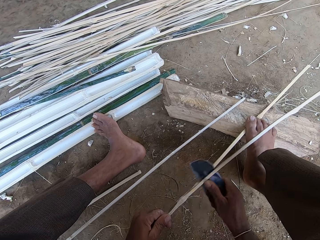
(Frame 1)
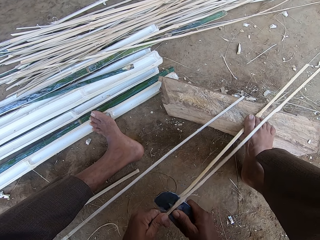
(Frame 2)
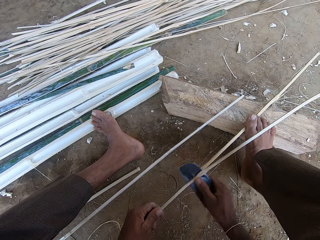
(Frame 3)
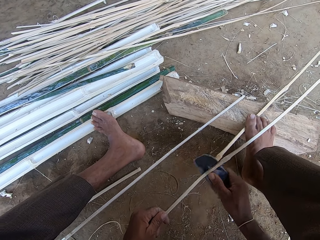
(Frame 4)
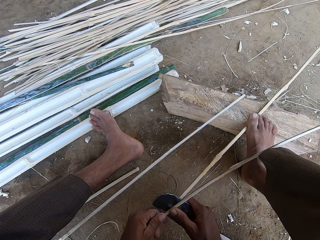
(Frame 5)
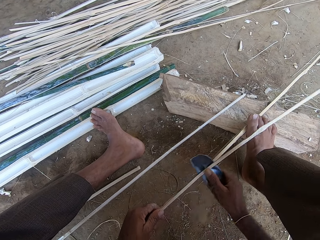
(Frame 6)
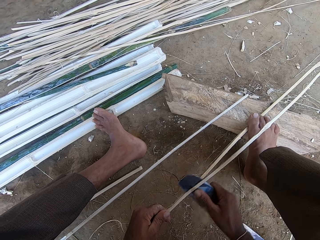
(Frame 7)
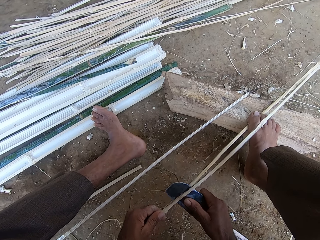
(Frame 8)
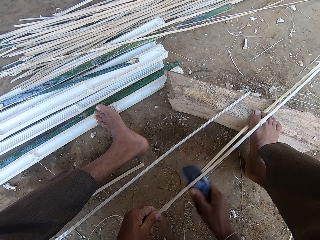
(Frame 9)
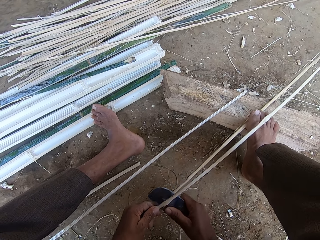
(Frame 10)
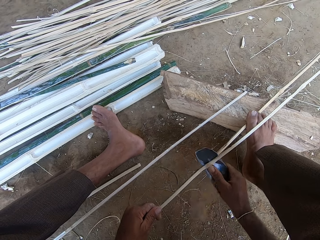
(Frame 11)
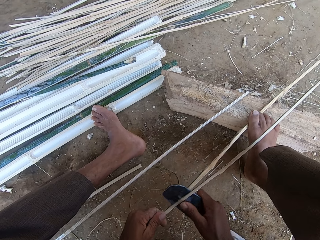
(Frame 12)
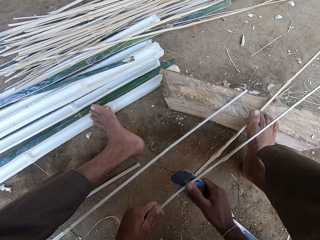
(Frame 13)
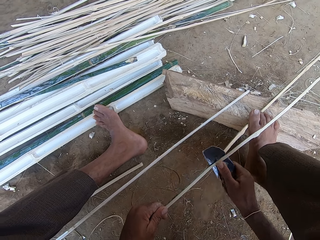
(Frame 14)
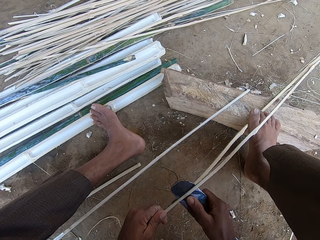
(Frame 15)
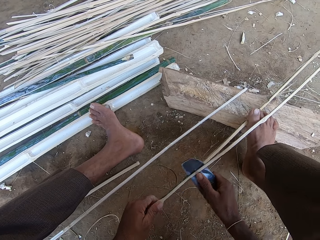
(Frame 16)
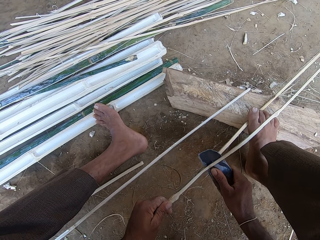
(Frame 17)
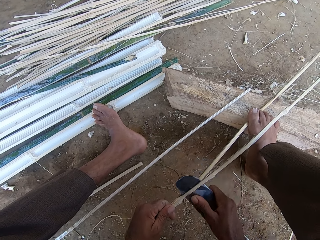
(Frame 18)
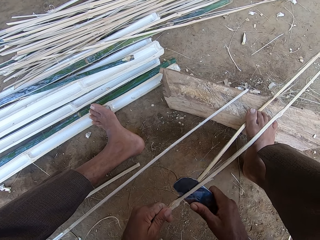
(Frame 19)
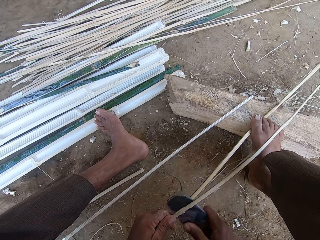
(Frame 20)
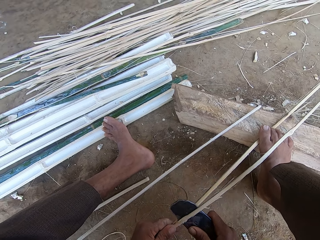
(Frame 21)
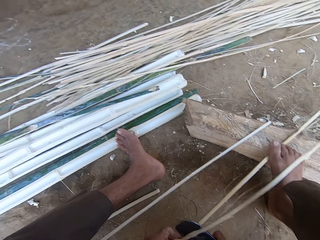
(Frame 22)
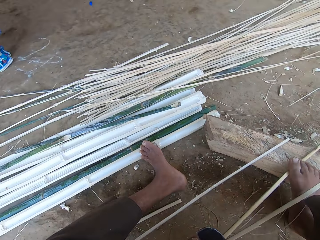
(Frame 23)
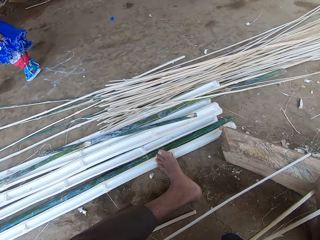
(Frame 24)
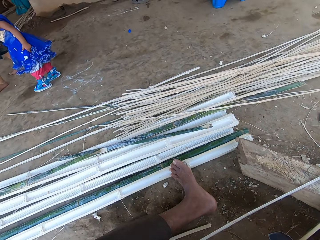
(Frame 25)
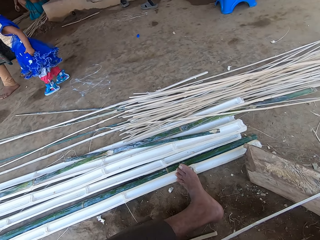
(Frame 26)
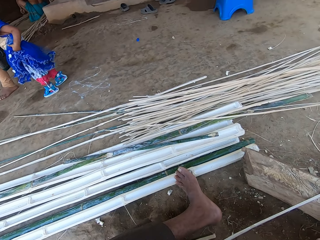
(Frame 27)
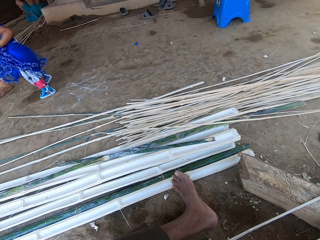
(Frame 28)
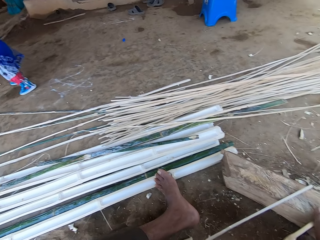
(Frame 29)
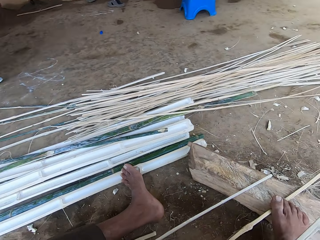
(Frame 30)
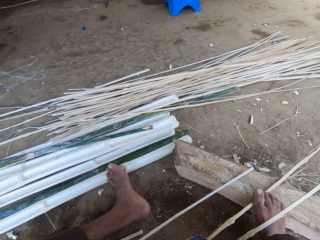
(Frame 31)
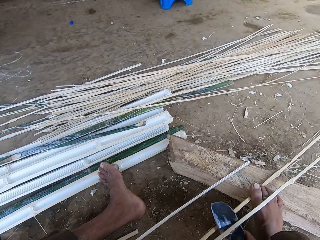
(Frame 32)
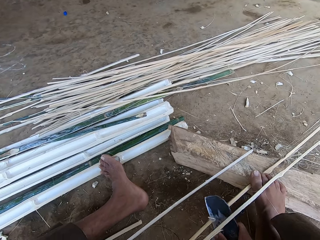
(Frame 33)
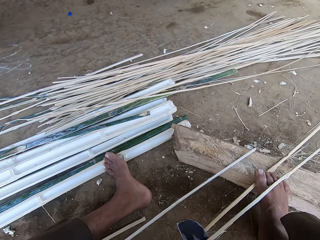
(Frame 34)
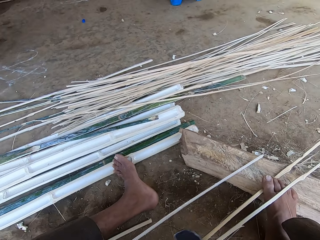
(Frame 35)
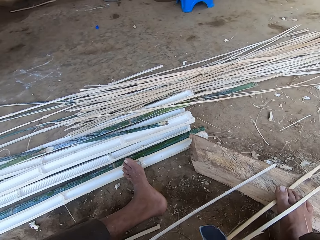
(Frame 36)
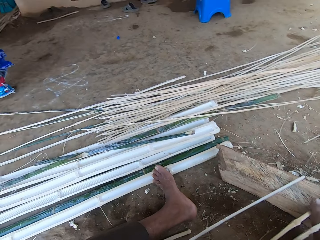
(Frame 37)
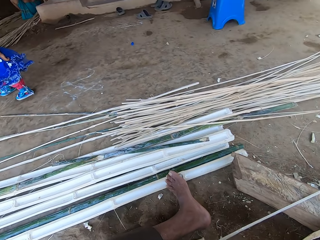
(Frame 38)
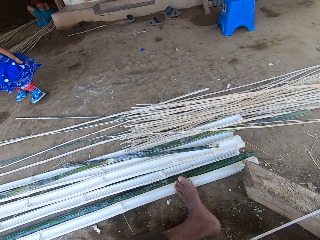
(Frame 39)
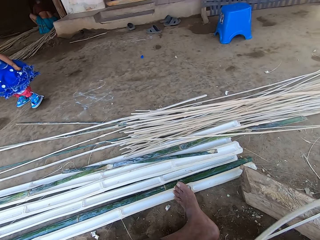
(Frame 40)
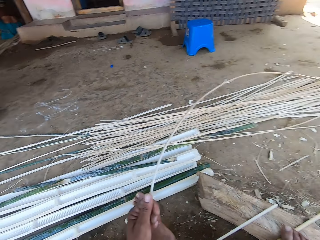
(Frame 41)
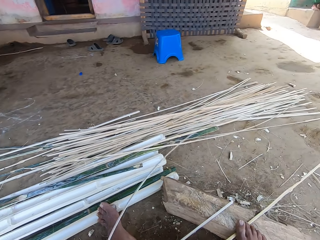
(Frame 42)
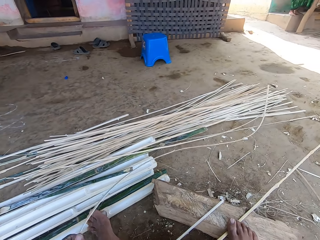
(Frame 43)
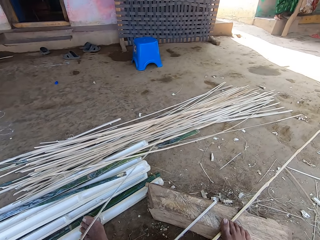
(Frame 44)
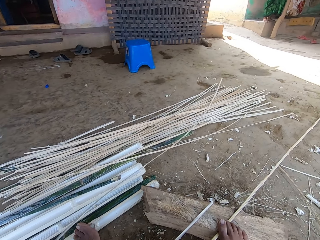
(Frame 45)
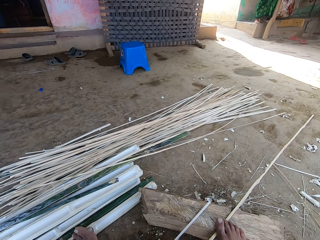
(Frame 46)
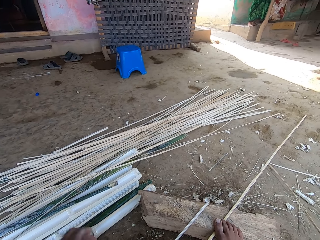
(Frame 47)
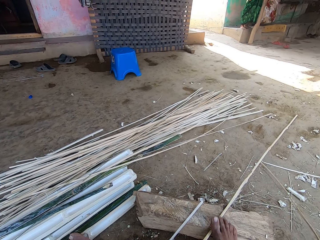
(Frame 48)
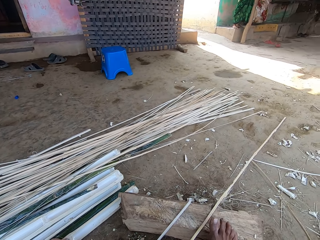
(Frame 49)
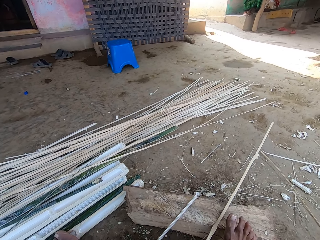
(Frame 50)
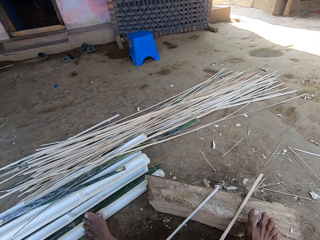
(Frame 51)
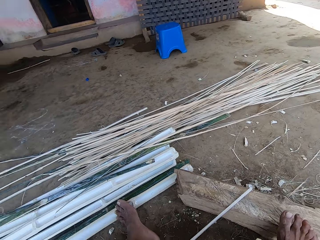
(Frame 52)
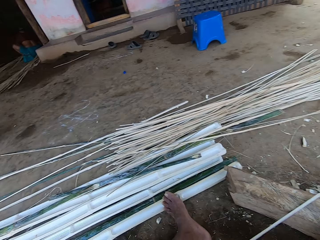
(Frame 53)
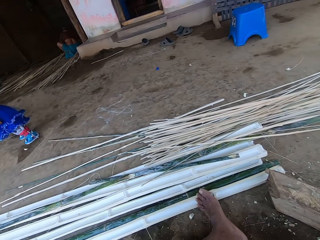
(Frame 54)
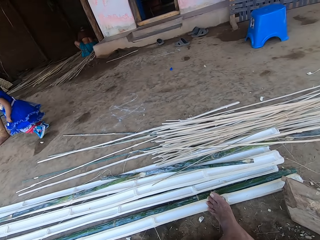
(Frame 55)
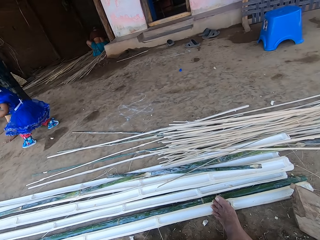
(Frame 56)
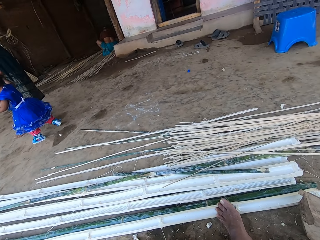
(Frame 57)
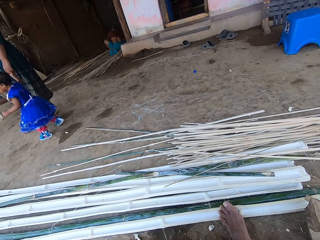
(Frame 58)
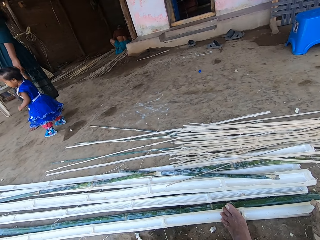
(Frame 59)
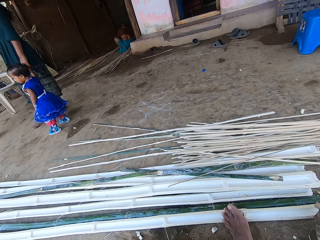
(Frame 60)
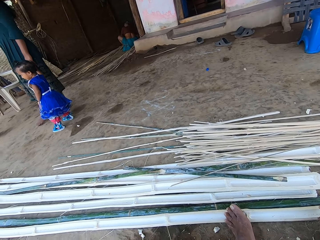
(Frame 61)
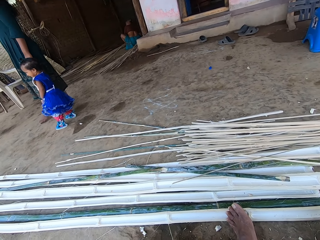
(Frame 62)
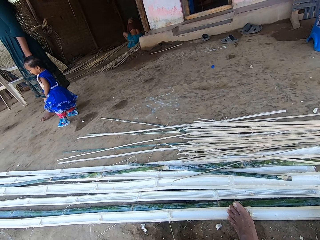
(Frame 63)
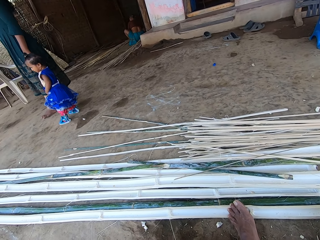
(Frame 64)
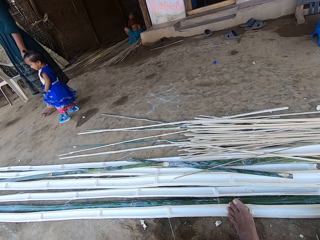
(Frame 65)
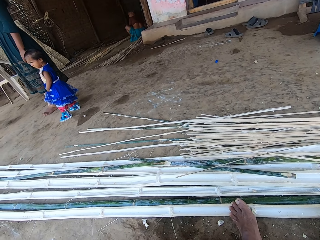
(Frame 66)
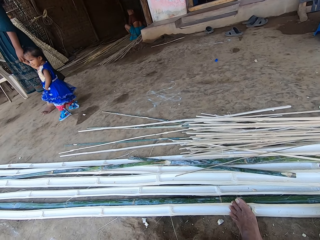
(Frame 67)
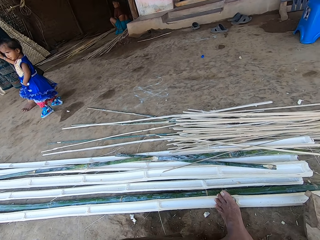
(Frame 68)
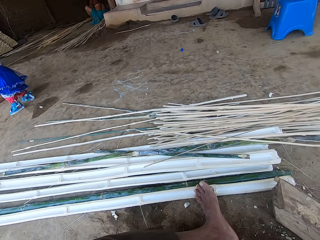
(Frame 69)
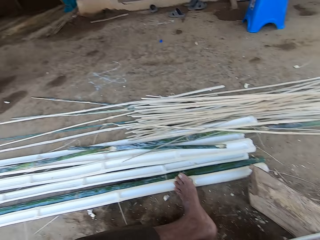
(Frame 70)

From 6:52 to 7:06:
The camera wearer looks around the compound. They align the bamboo stick or stripe, throw the bamboo stick on the ground, and pick the bamboo stick. They pull the bamboo stripe. They look around the compound.

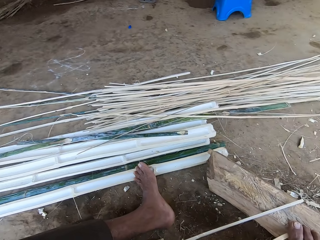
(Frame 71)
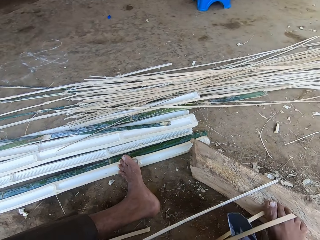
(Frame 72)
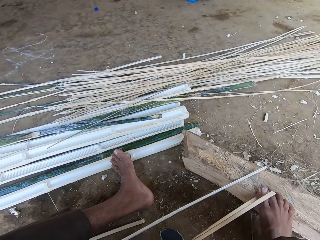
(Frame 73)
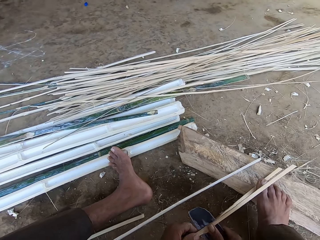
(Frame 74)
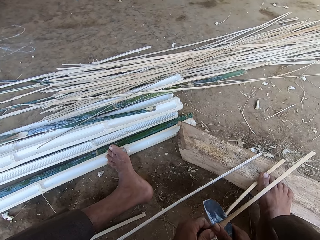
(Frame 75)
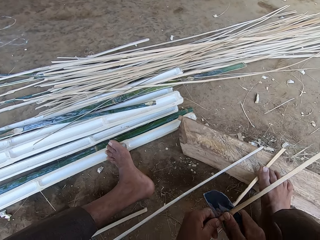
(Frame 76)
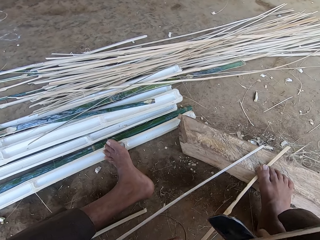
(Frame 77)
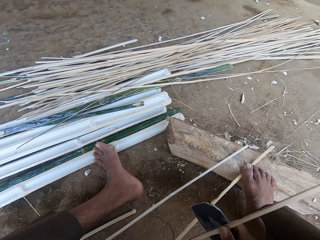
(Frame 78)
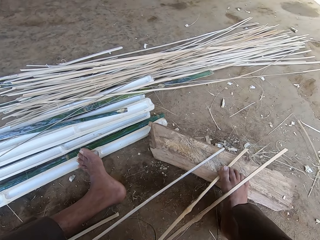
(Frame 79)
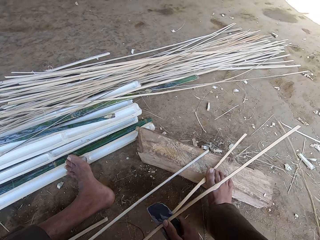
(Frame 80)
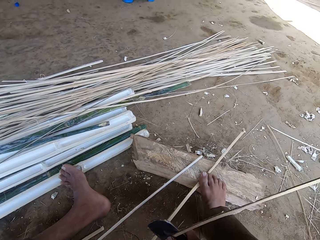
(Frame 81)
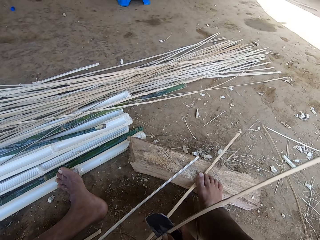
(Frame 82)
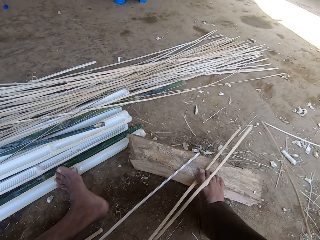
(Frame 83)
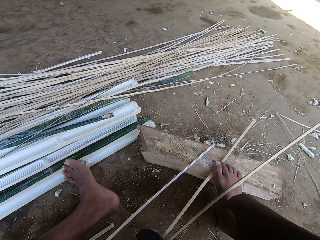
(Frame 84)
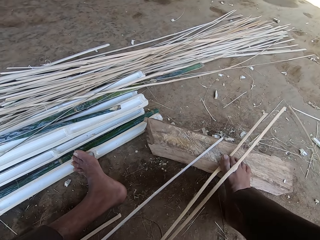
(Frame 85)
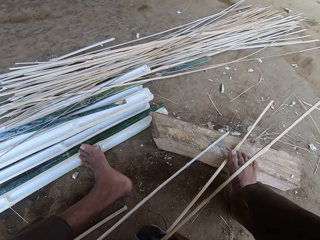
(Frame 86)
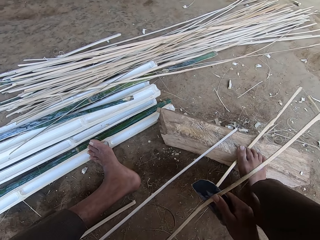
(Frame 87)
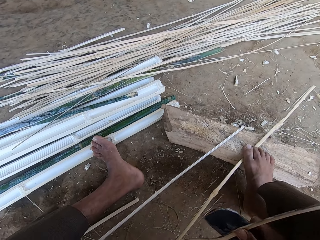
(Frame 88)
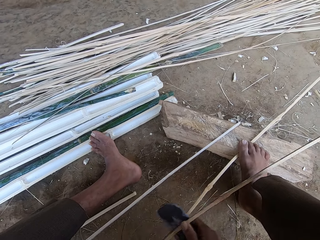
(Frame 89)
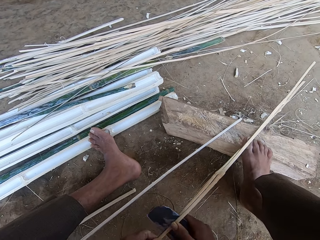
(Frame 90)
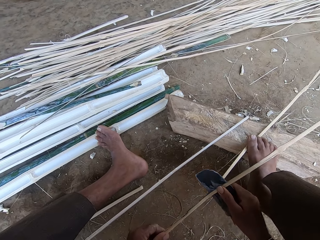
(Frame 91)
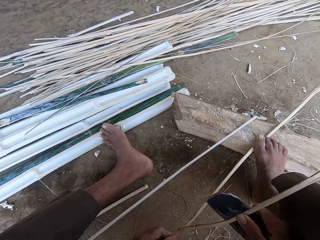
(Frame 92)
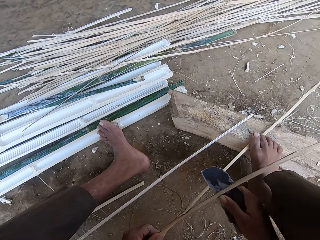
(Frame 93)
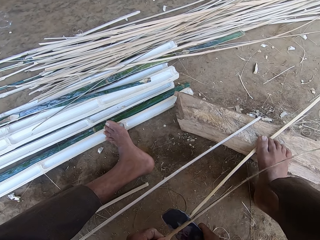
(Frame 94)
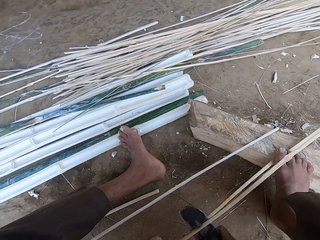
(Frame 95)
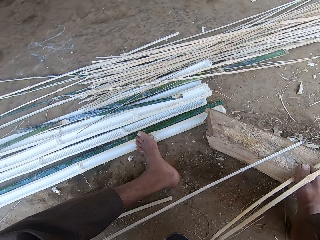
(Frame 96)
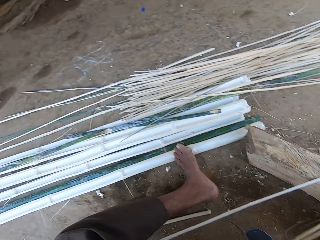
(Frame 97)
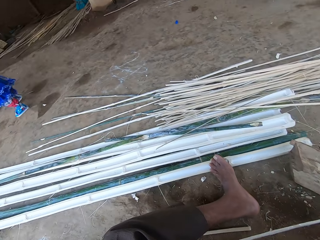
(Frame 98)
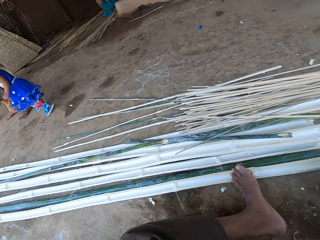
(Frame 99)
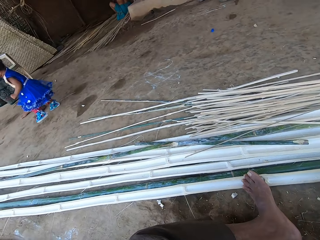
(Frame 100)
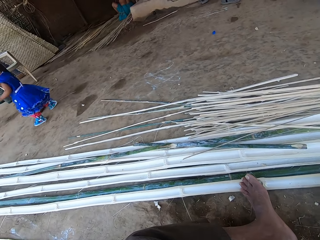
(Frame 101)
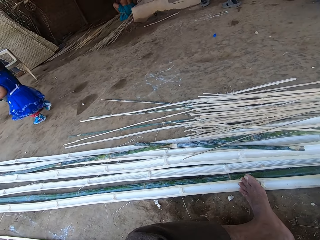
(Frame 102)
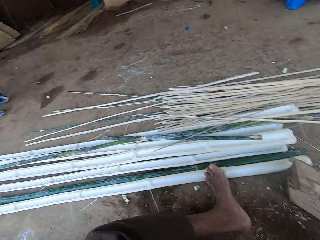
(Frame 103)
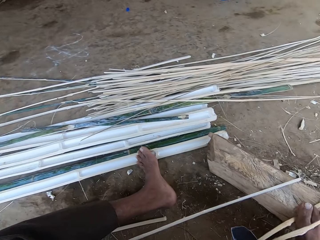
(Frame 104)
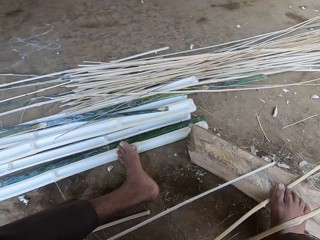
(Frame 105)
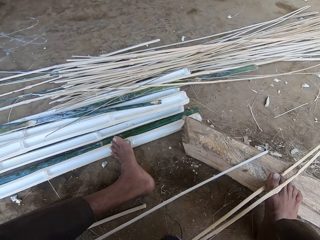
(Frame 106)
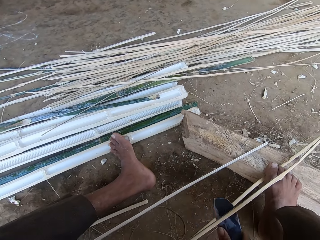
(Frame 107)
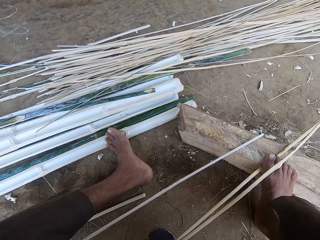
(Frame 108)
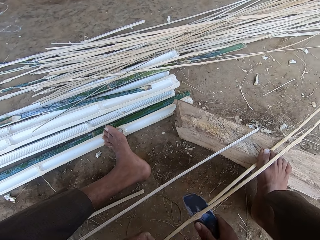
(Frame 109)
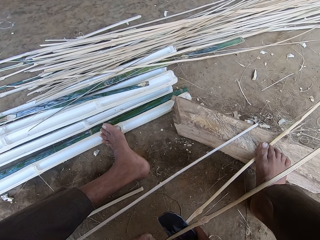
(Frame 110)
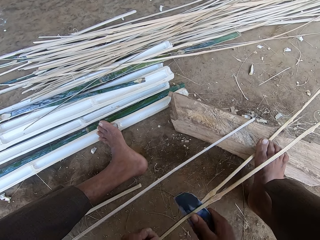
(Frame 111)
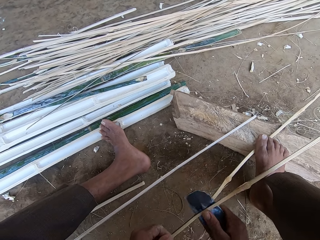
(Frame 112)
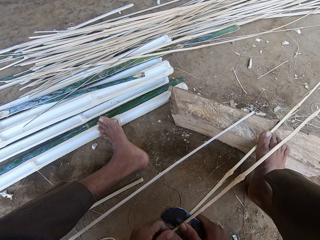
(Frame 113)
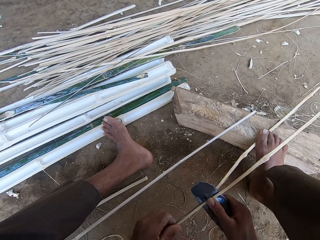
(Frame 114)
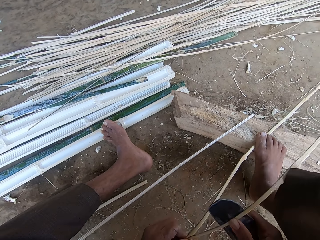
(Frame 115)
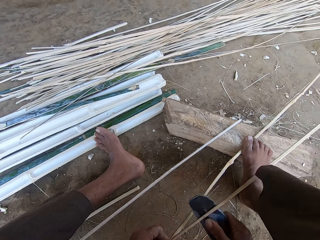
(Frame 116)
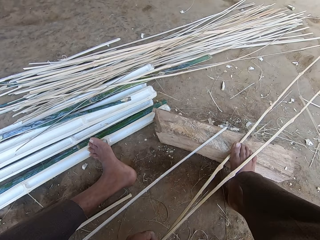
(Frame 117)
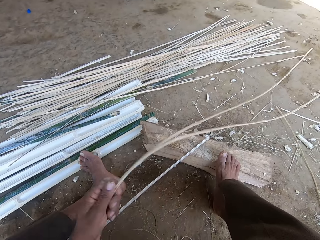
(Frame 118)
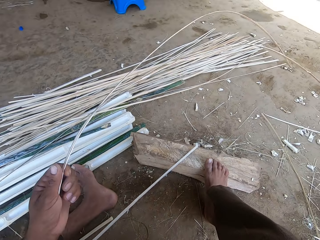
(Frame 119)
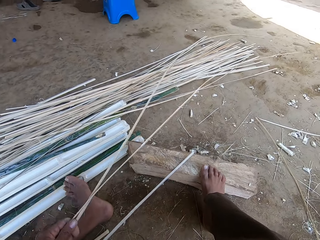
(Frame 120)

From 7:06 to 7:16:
The camera wearer splits the bamboo stick or strip. They pierce the bamboo strip with a sickle. They look around the compound. They pierce the bamboo strip with a sickle. They align the bamboo stick.
